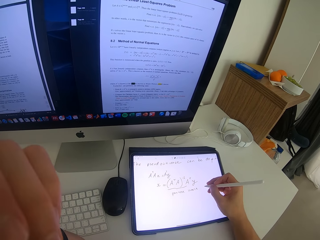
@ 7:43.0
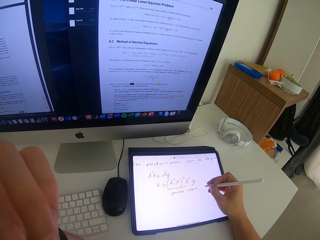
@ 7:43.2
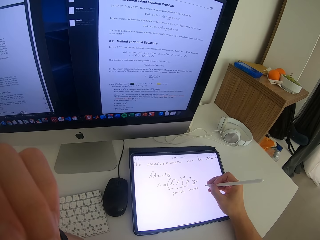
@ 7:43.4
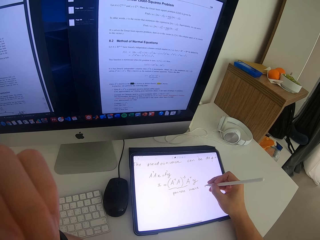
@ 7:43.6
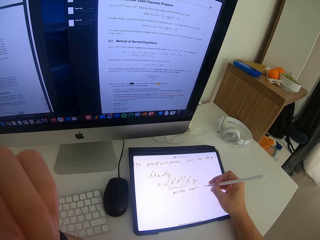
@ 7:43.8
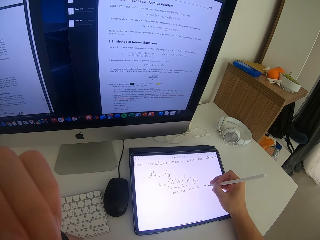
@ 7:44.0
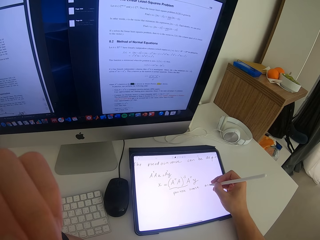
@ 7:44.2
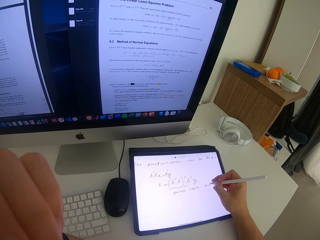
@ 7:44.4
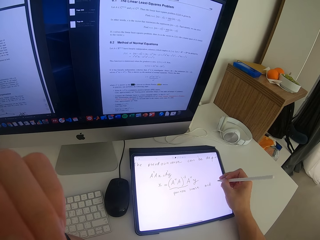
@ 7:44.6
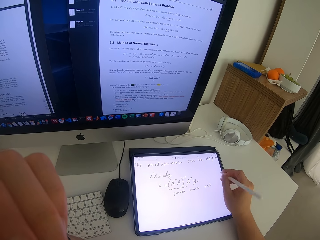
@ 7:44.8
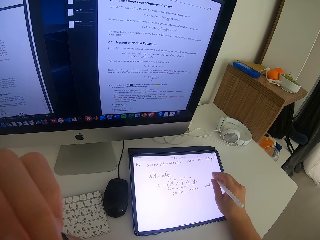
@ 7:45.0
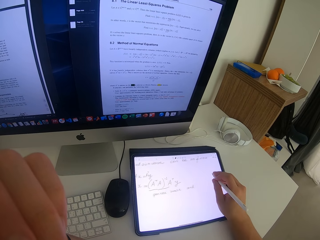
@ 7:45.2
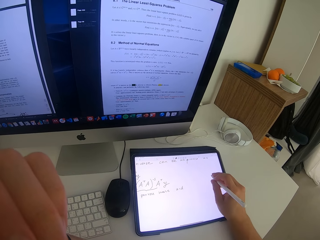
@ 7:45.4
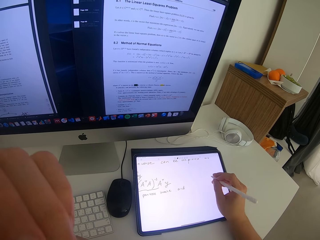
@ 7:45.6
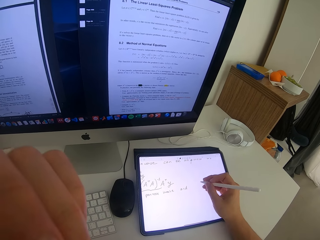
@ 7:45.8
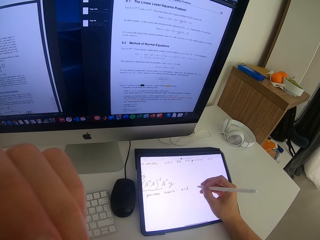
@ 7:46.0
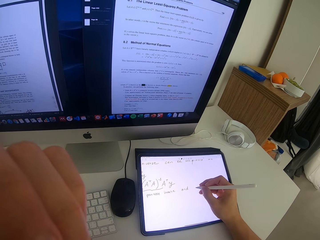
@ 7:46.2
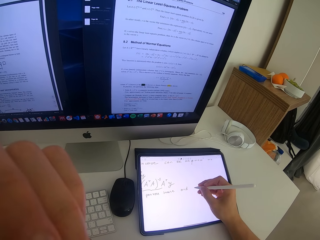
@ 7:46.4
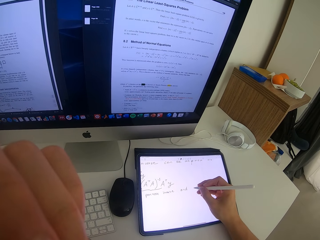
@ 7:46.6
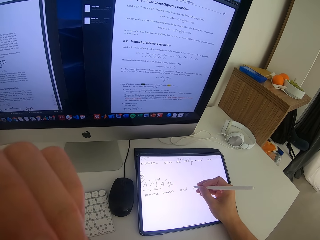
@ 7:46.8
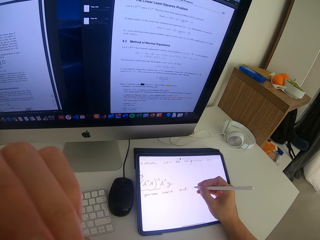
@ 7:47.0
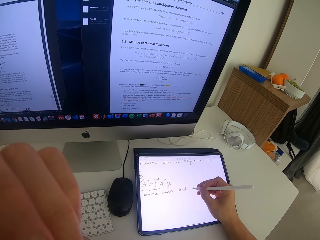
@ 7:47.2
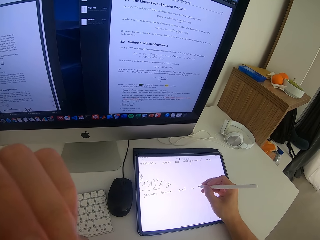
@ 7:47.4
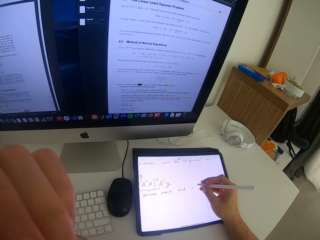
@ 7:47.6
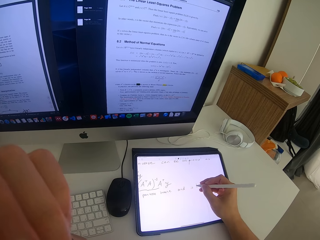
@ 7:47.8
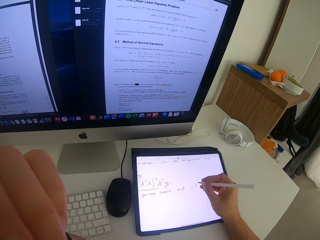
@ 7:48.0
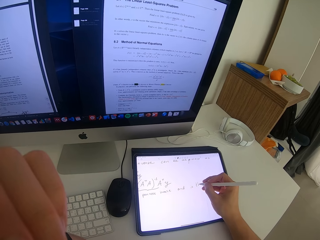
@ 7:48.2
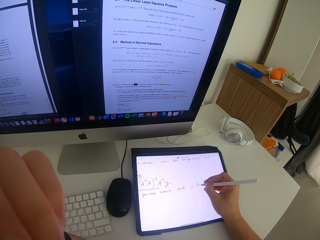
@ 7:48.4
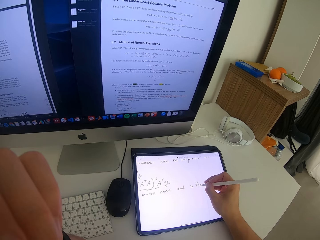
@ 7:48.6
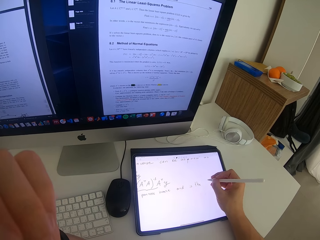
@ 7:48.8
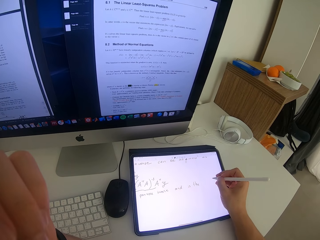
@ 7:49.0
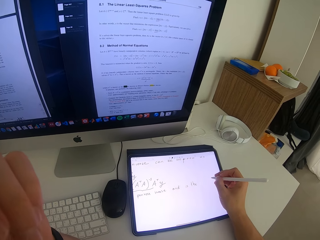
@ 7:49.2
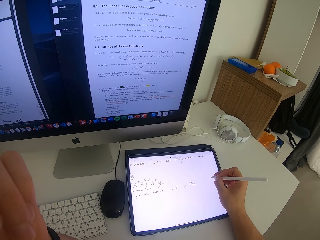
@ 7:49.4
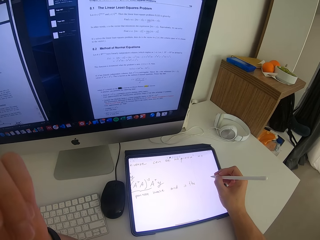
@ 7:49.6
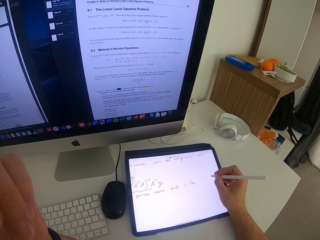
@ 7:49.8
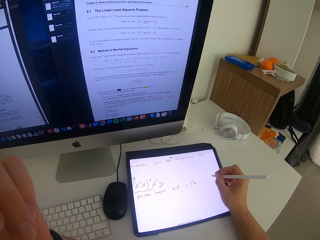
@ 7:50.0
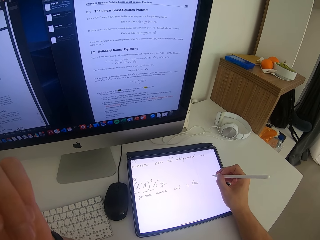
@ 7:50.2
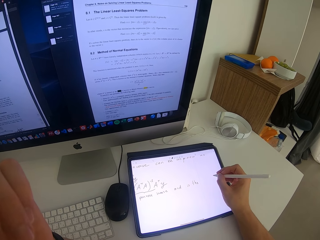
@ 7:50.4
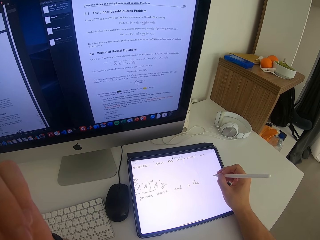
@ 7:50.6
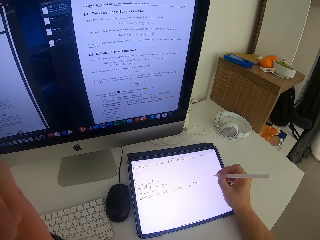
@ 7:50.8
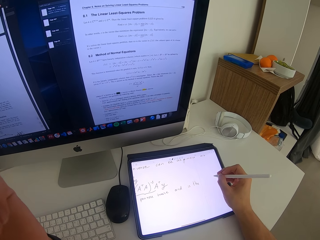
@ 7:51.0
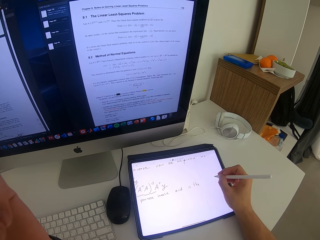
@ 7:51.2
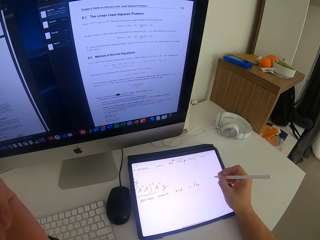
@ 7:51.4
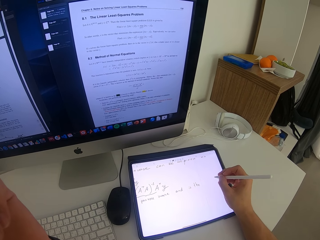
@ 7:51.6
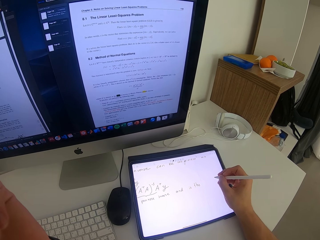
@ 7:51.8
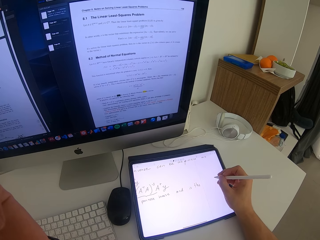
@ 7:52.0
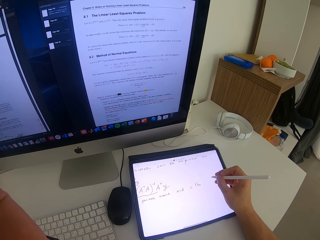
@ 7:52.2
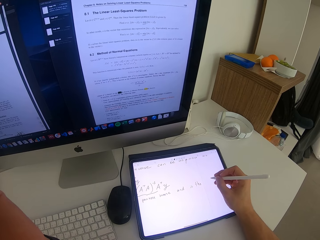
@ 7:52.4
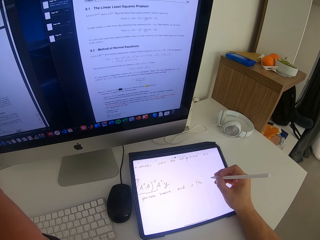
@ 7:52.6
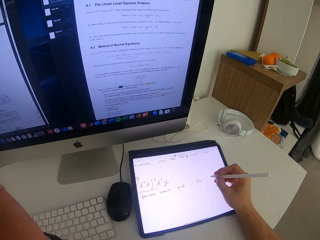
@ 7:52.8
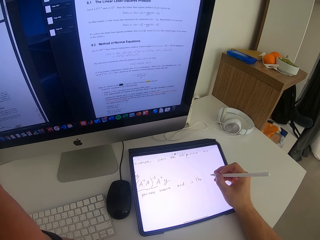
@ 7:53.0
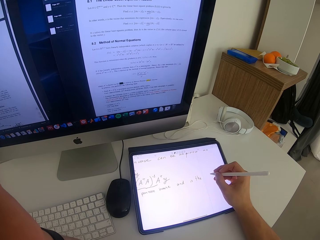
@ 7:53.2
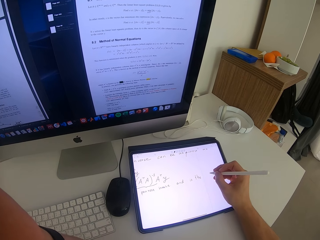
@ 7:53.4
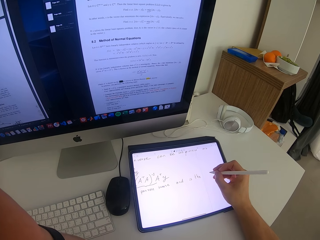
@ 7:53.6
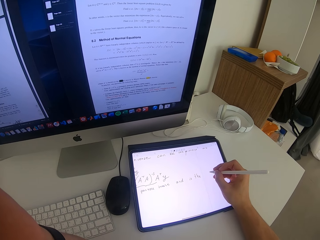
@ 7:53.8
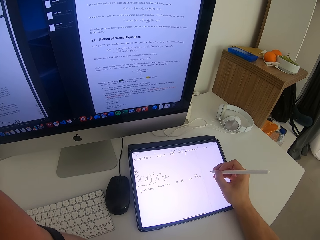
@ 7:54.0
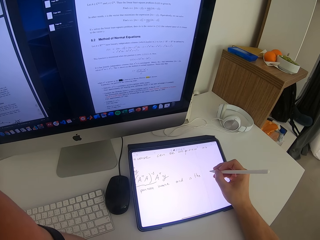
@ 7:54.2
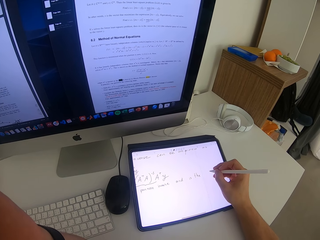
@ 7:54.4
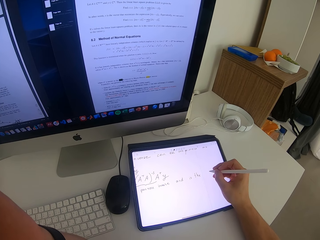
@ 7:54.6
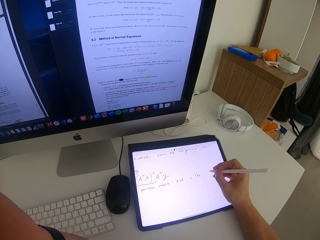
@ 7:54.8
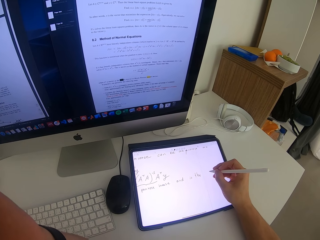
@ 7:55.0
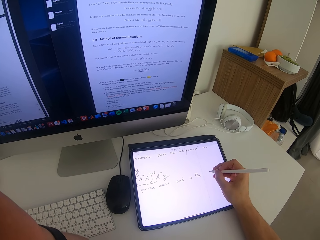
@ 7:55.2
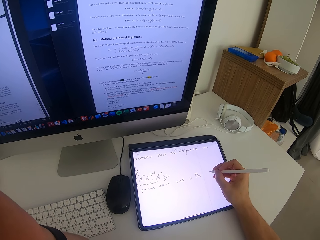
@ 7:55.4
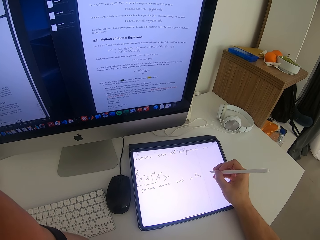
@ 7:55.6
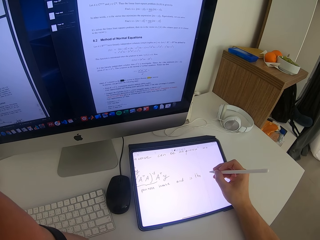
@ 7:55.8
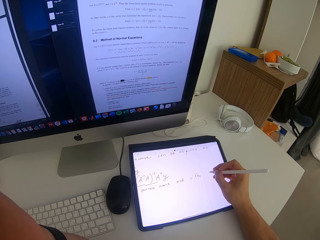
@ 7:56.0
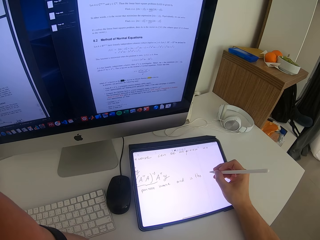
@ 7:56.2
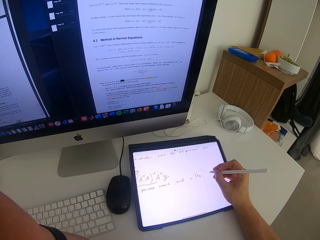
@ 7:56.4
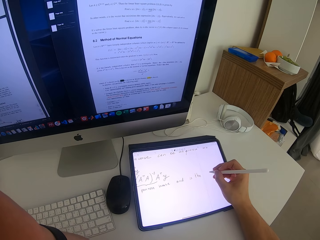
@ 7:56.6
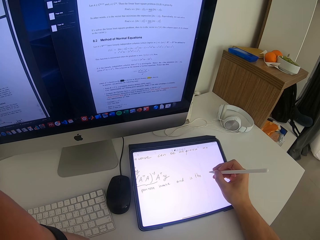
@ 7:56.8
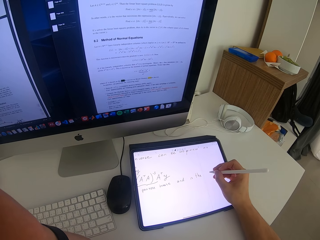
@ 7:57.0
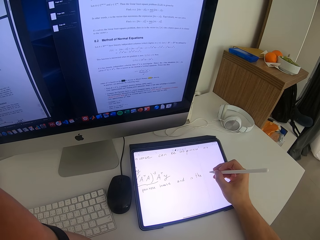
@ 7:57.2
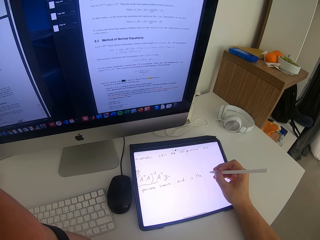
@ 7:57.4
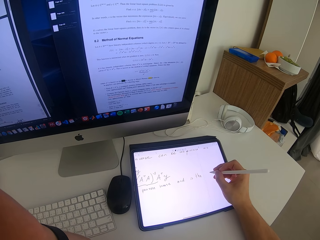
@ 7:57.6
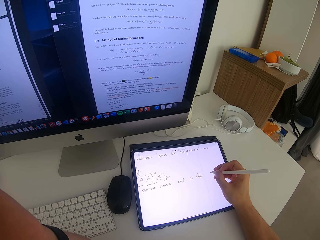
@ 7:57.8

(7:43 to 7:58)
The camera wearer scrolls the screen of the tablet. They write on the screen of the tablet. They hold the pen. They point on the tablet screen.

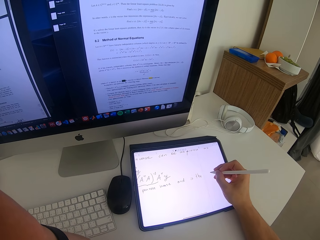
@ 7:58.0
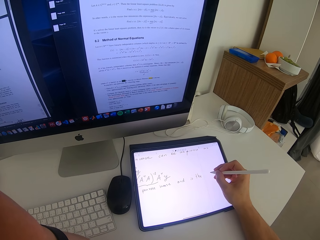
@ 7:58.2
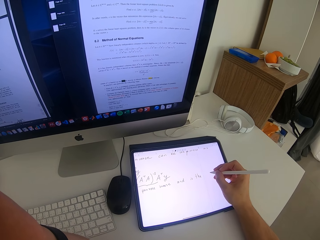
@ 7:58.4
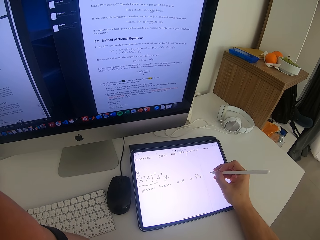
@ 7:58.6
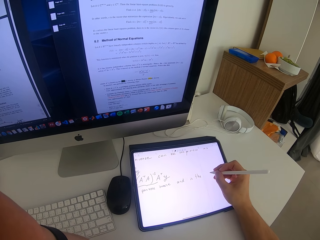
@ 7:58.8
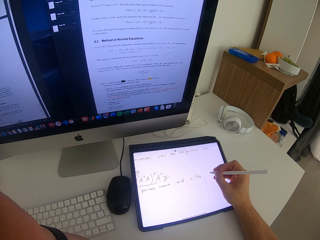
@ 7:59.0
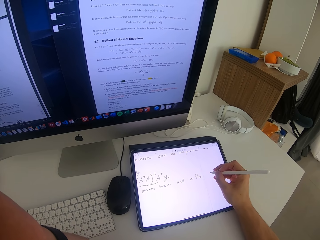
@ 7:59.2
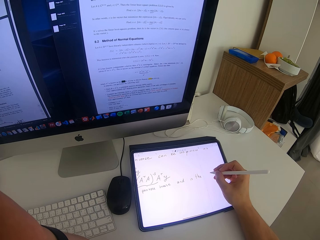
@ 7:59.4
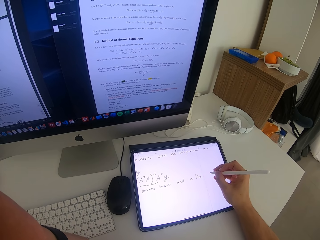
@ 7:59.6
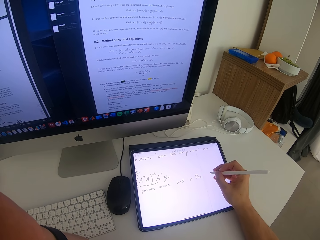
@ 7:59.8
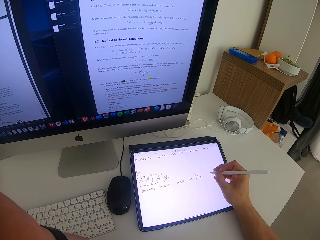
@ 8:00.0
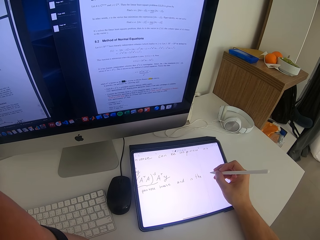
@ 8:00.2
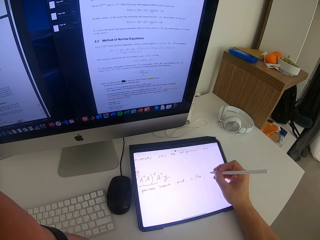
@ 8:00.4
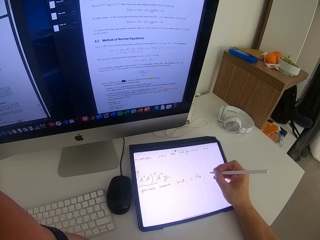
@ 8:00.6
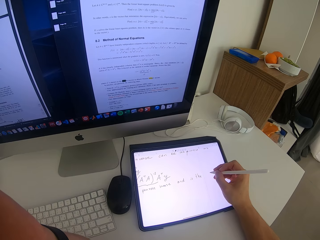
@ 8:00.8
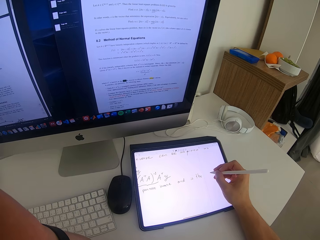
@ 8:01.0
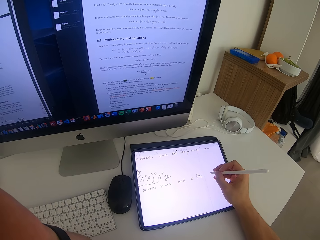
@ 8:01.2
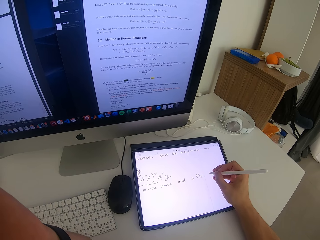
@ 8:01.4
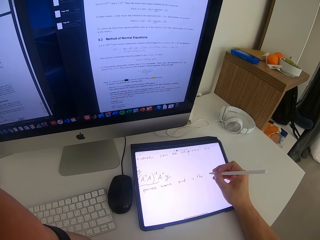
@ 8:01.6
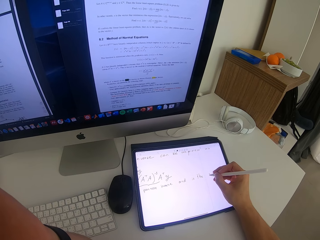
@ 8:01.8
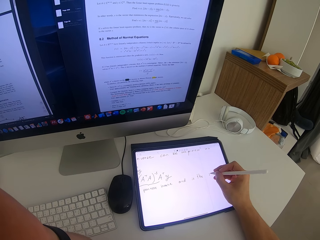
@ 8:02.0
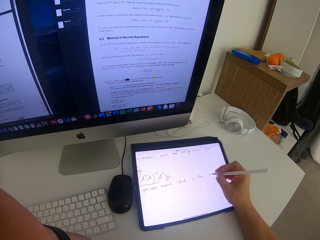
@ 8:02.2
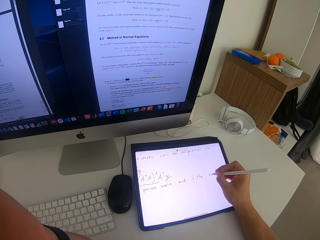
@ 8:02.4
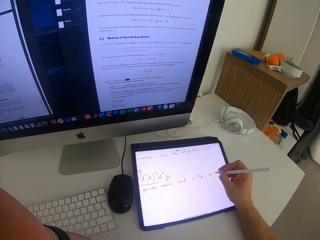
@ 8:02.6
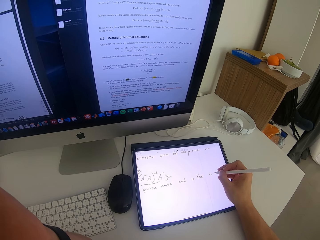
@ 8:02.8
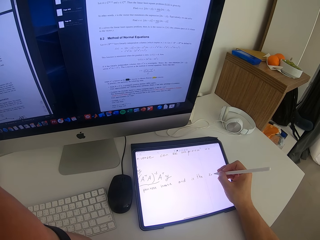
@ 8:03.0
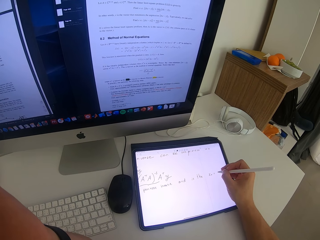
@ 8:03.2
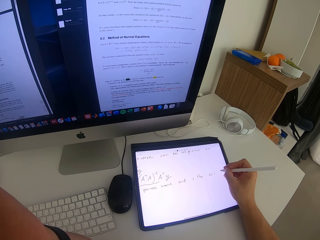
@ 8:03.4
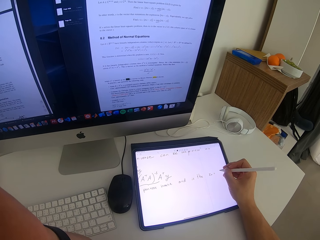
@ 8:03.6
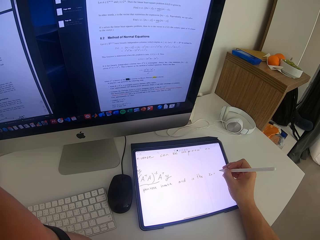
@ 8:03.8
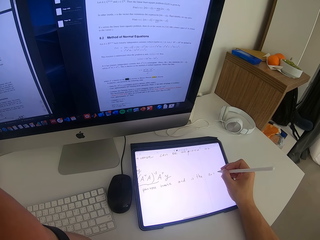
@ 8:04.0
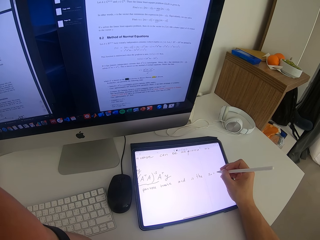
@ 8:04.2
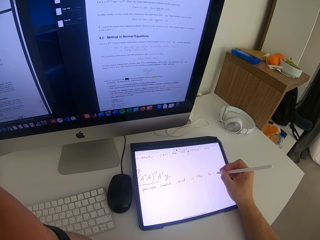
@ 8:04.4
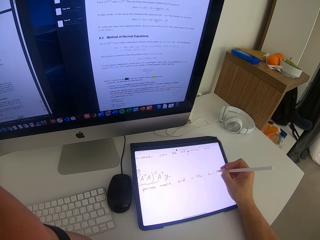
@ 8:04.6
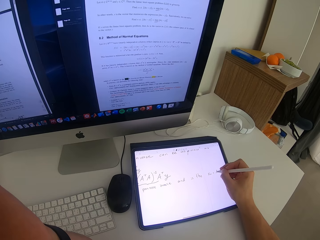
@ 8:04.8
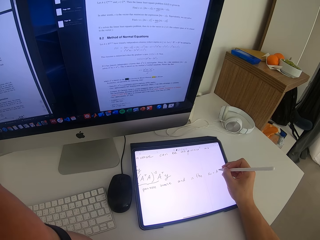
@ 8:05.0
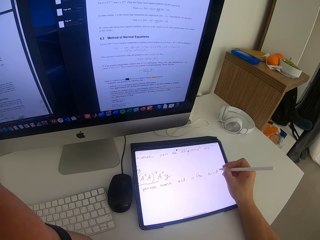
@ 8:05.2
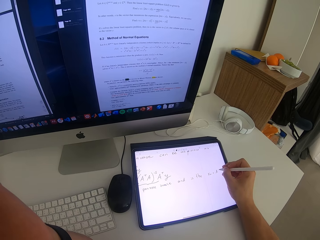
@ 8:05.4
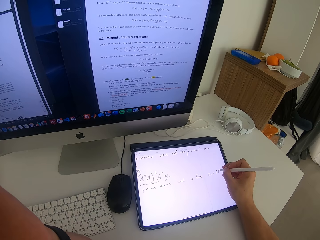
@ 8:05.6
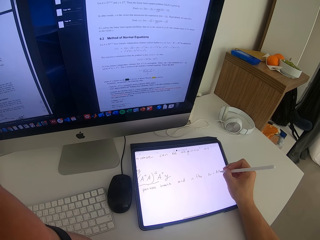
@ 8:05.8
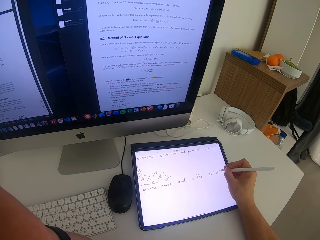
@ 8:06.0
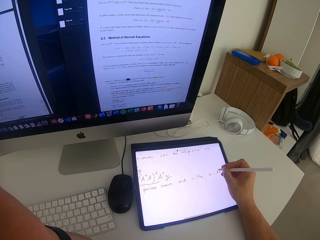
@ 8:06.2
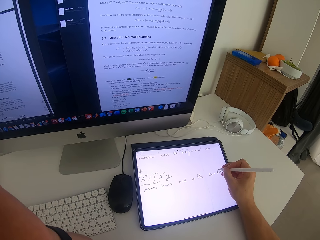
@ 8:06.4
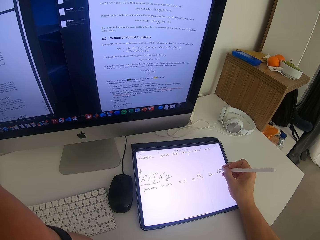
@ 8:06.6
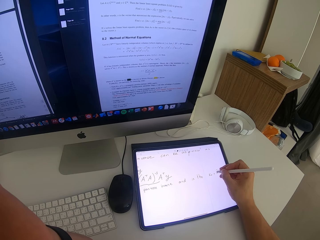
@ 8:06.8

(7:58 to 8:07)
The camera wearer writes on the screen of the tablet.
